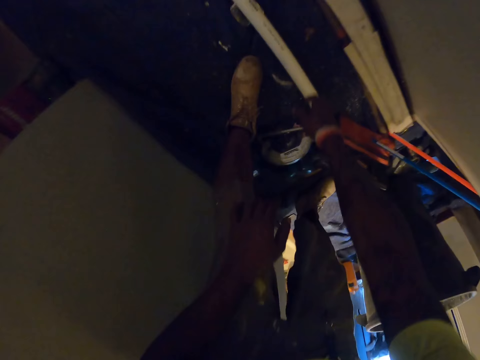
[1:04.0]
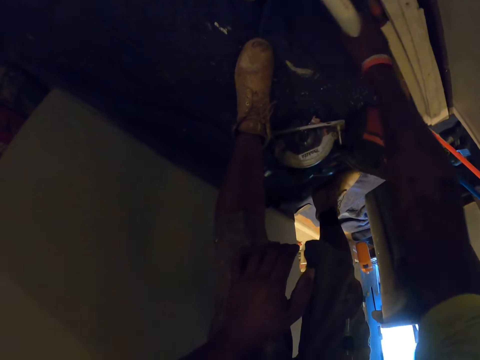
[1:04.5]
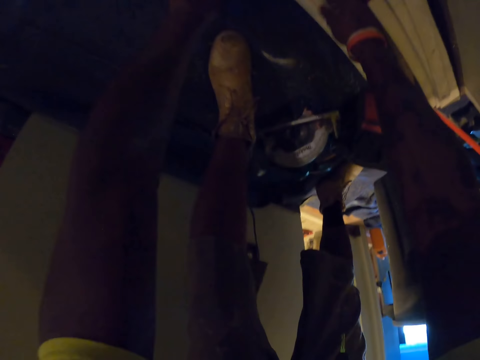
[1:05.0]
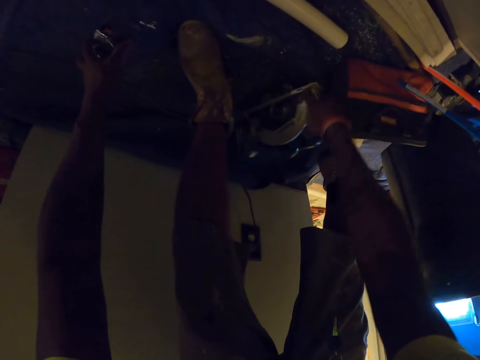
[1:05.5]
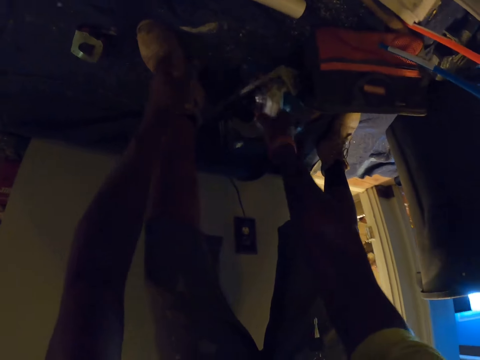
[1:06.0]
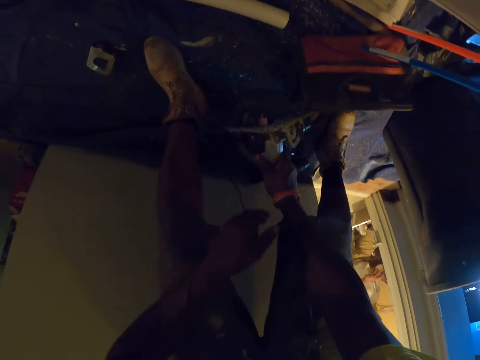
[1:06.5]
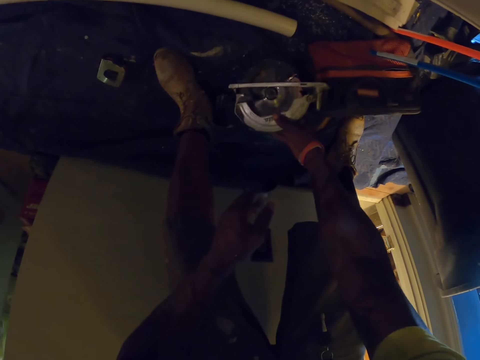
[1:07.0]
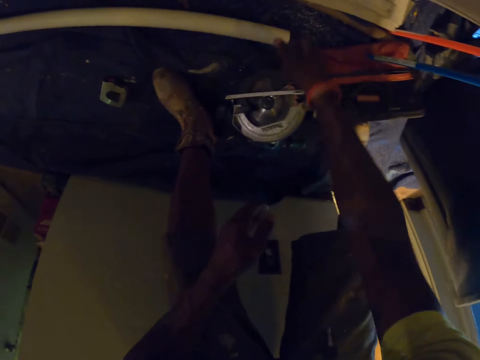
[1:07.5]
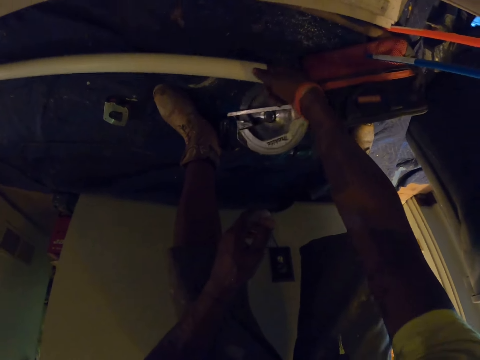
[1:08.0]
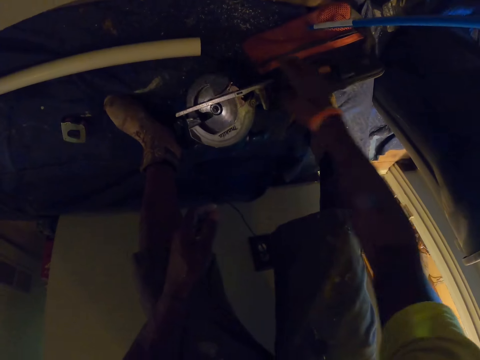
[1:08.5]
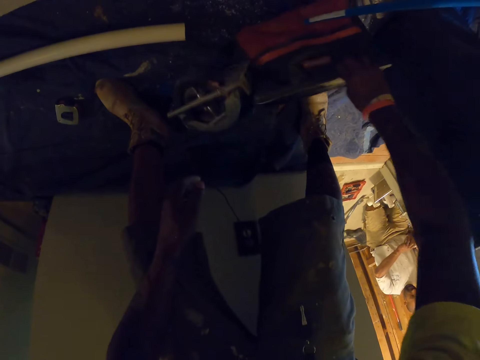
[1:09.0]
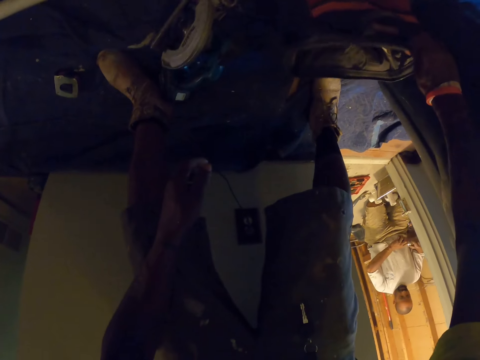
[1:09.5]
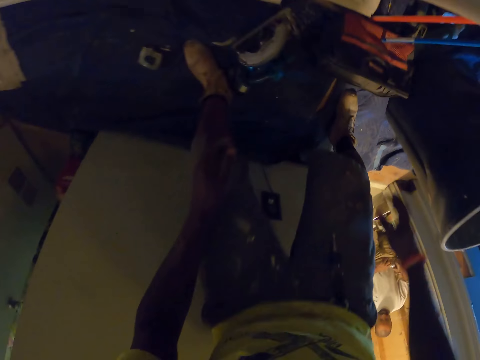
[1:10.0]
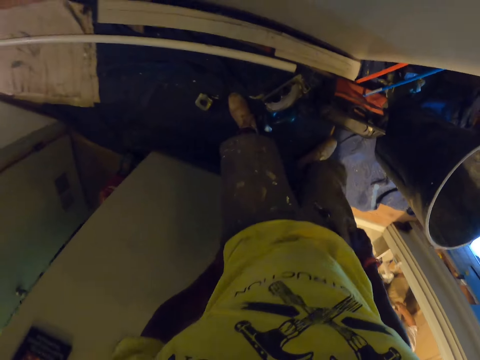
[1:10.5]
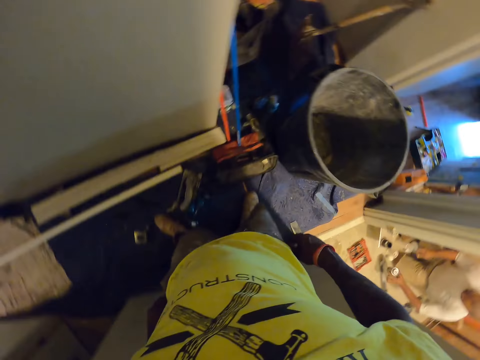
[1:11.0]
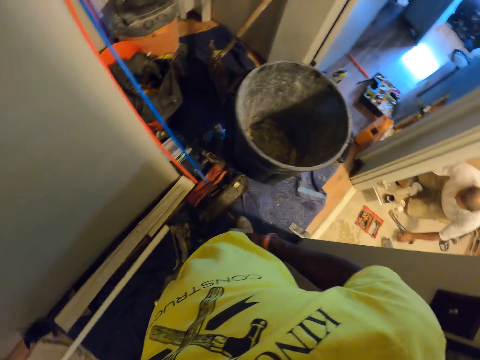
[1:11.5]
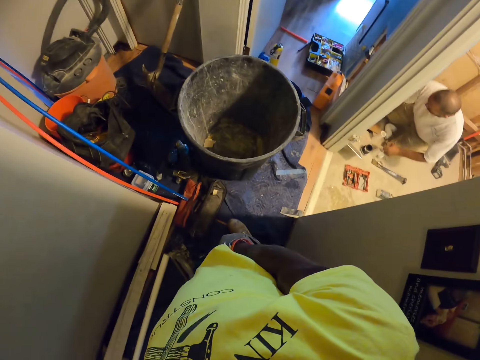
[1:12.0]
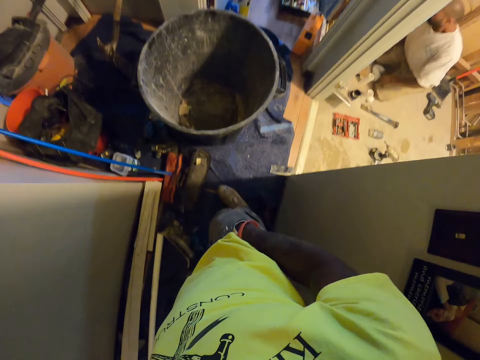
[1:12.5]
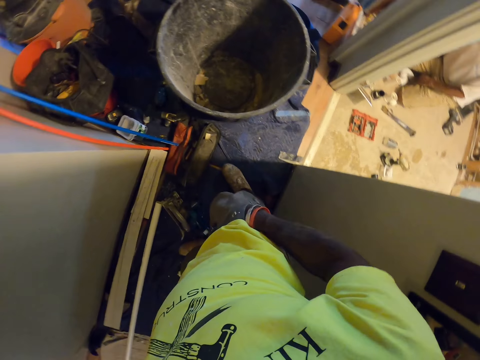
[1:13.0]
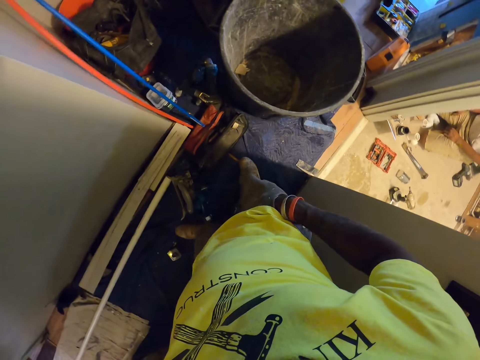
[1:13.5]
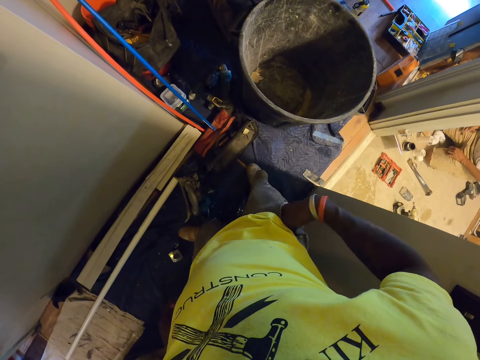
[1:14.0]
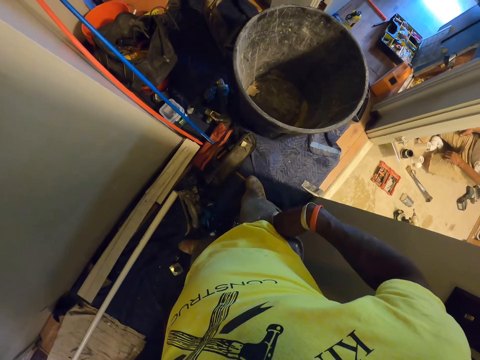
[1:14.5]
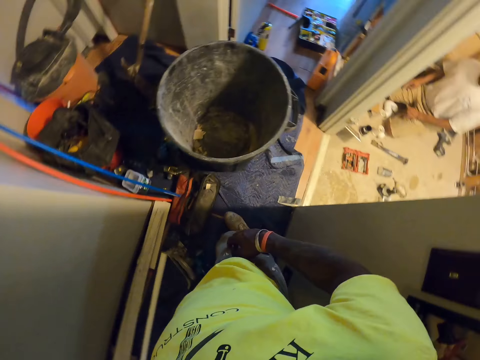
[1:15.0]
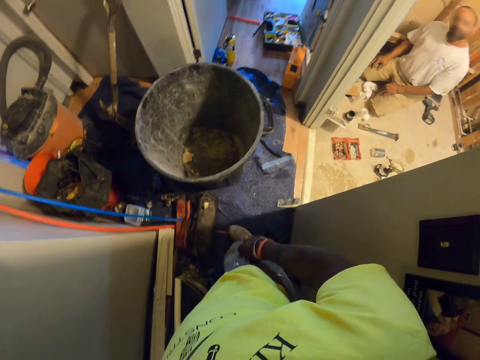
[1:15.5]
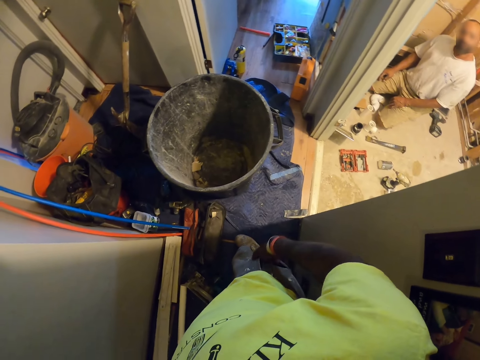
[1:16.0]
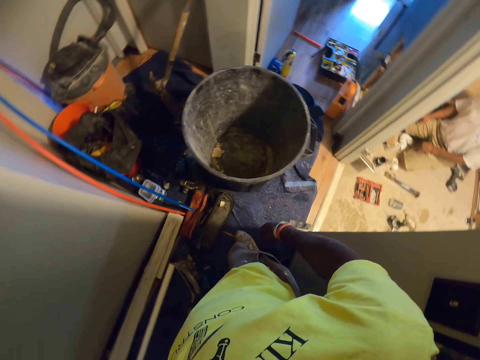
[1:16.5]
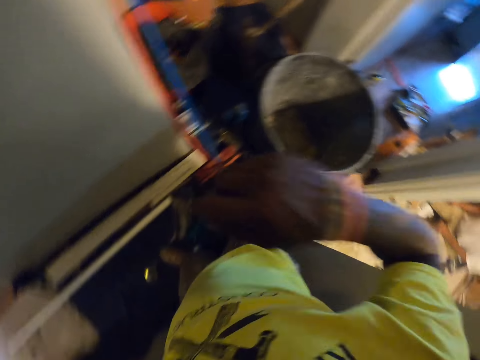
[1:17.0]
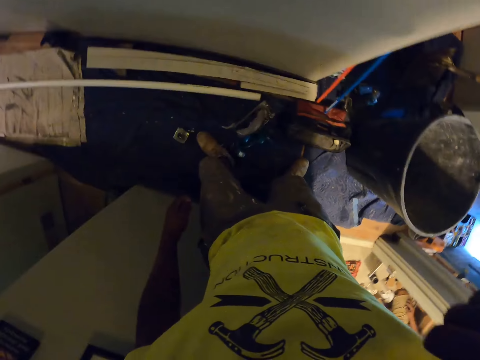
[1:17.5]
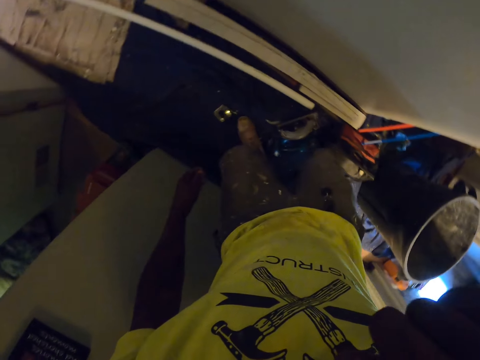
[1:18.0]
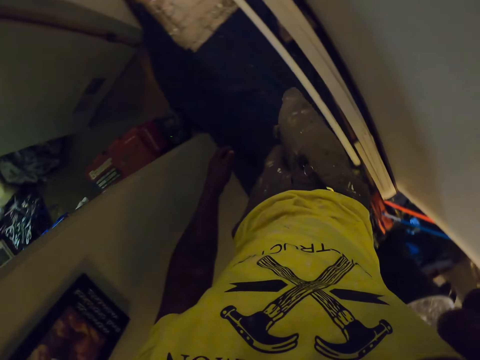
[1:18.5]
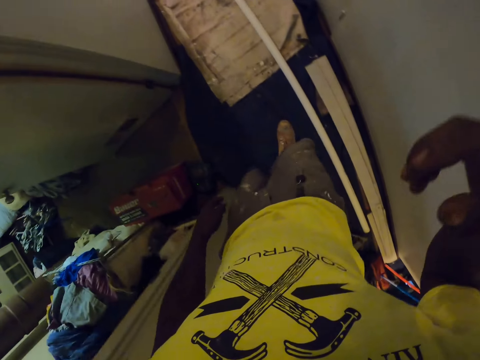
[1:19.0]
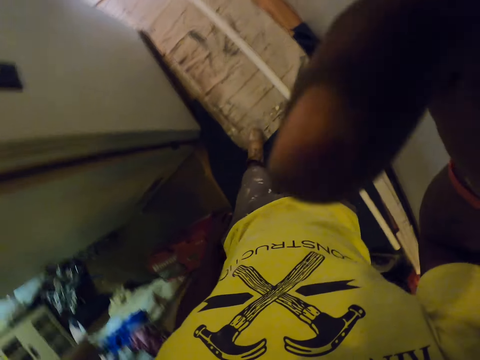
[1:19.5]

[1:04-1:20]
The camera wearer bends downwards. They adjust the pipe on the ground. They move something on the floor. They move the hand cutter machine on the floor. A man holds something. The camera wearer moves the pipe on the floor. The man holds something. The camera wearer moves a bag on the floor, stands up, looks around and puts a hand in the pocket. The man puts something on the ground and moves around. The camera wearer removes the hand from the pocket and looks around. The man looks around. The camera wearer wipes the face with a hand. The man looks around. The camera wearer walks around.
